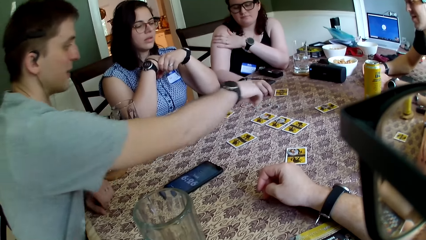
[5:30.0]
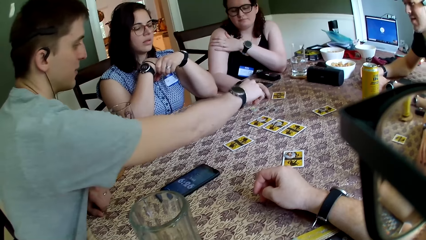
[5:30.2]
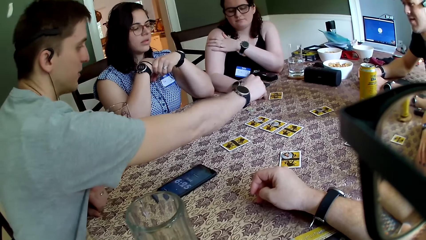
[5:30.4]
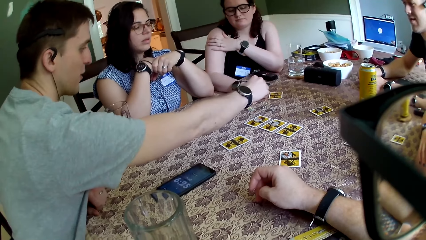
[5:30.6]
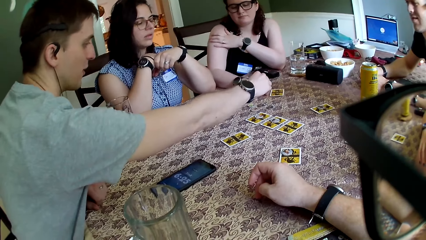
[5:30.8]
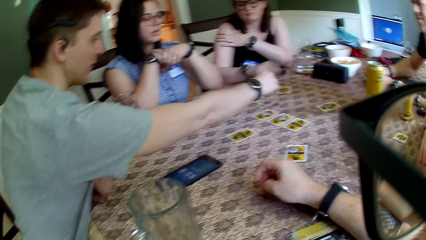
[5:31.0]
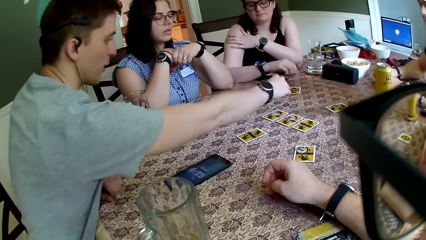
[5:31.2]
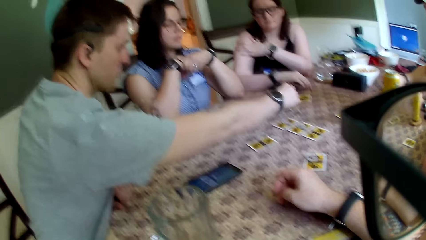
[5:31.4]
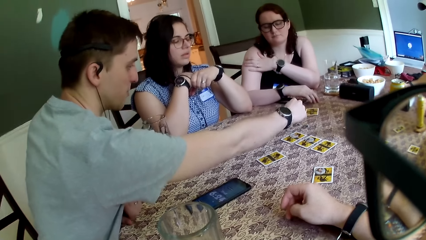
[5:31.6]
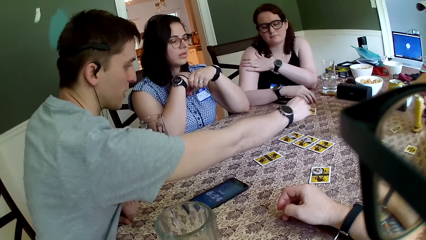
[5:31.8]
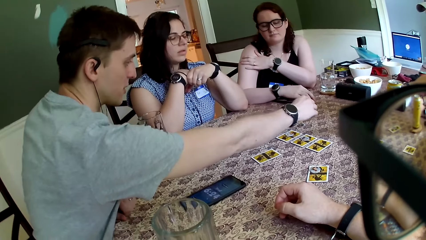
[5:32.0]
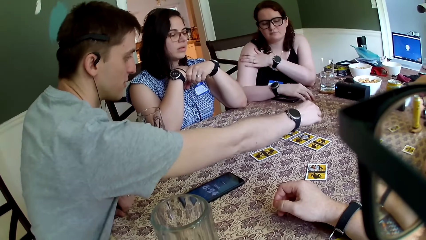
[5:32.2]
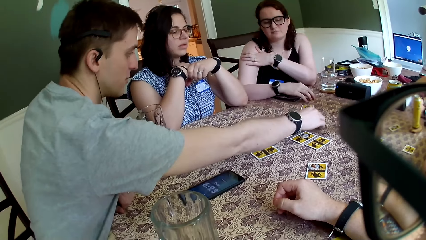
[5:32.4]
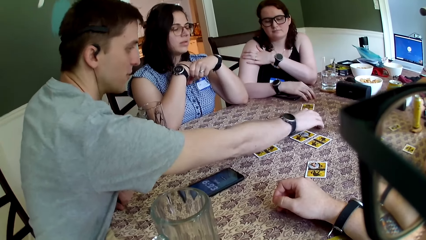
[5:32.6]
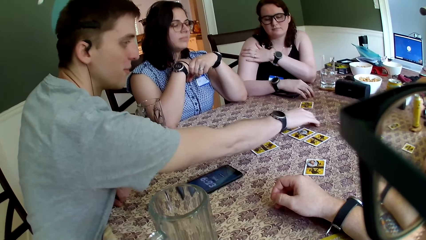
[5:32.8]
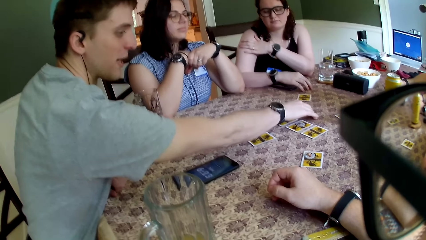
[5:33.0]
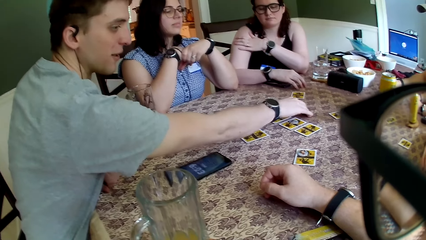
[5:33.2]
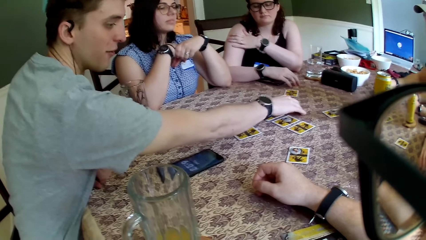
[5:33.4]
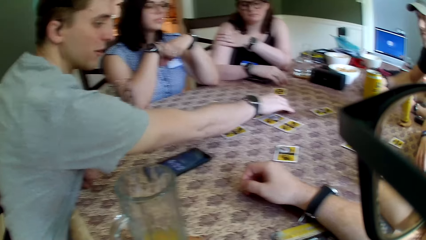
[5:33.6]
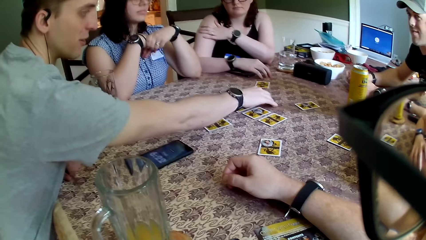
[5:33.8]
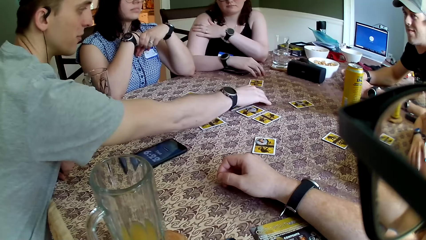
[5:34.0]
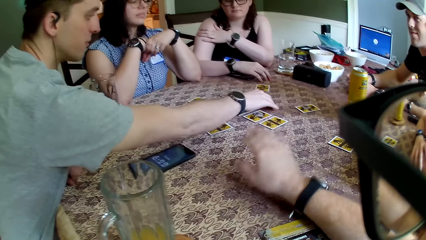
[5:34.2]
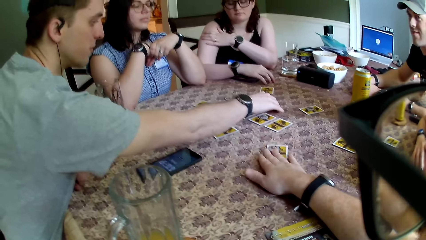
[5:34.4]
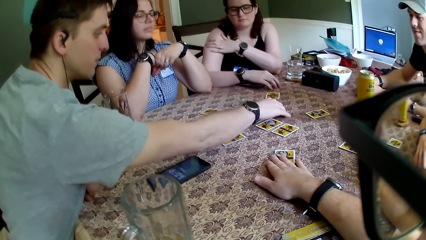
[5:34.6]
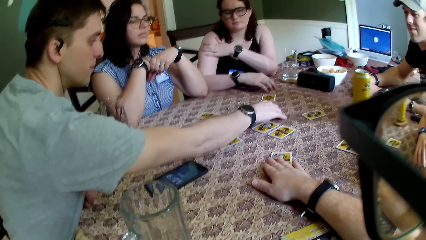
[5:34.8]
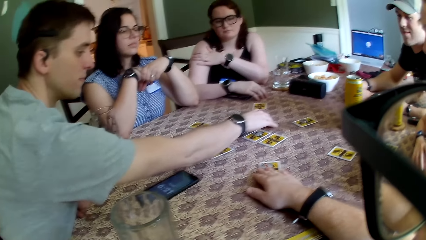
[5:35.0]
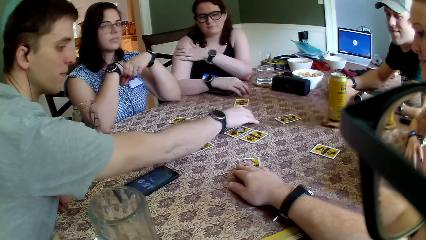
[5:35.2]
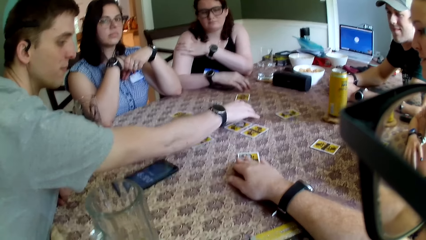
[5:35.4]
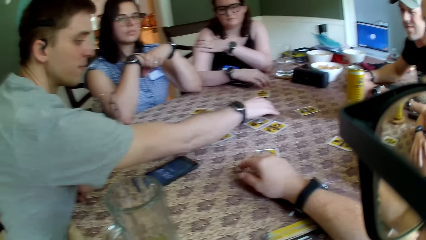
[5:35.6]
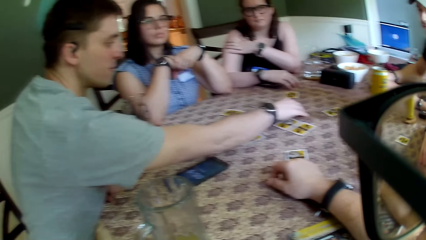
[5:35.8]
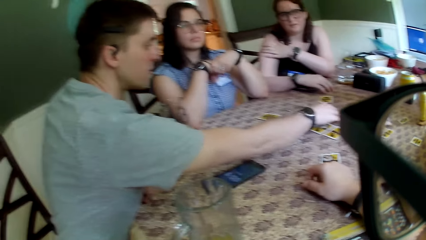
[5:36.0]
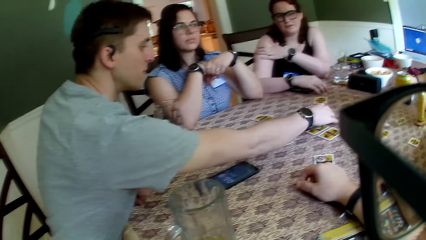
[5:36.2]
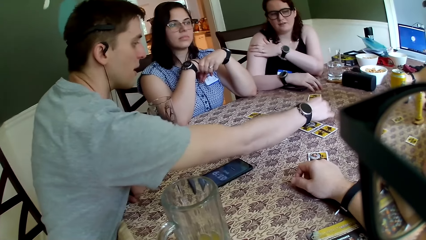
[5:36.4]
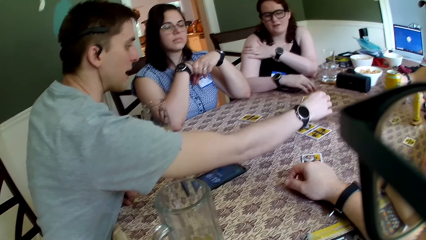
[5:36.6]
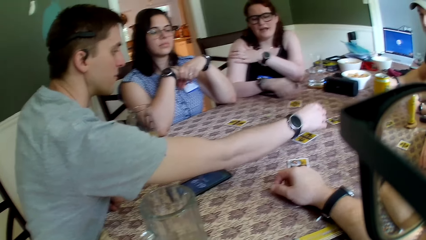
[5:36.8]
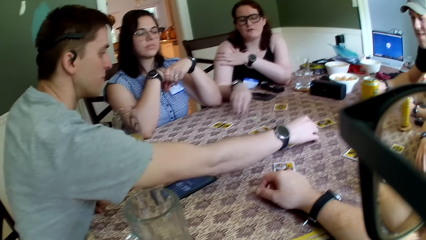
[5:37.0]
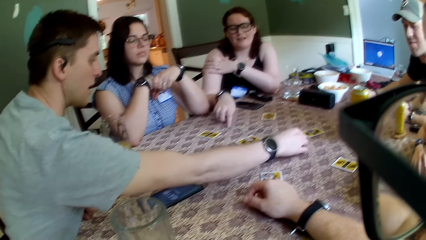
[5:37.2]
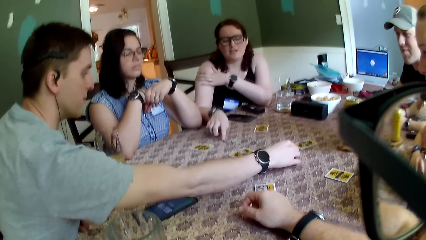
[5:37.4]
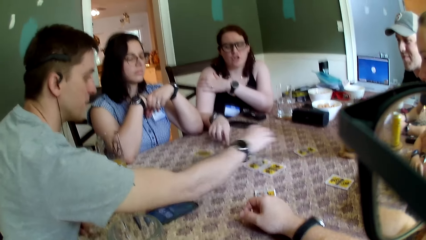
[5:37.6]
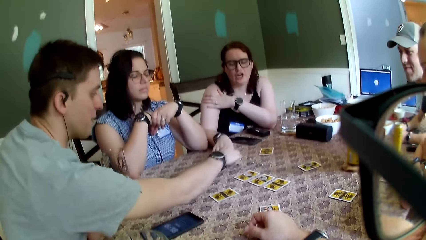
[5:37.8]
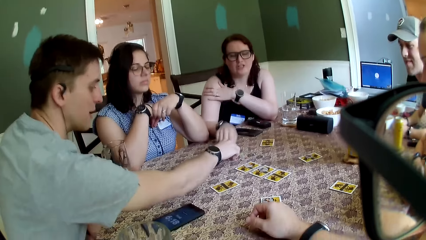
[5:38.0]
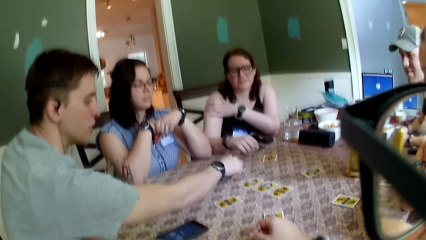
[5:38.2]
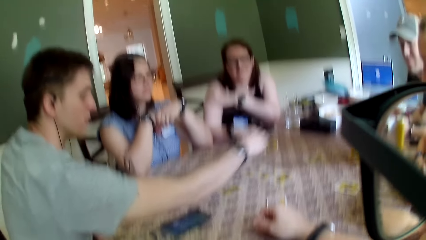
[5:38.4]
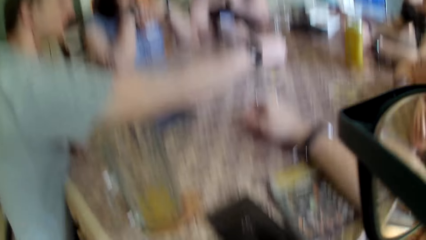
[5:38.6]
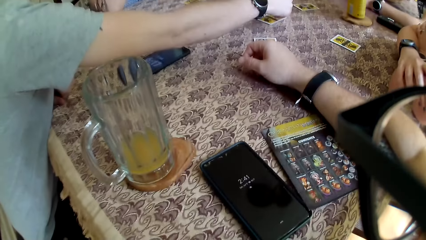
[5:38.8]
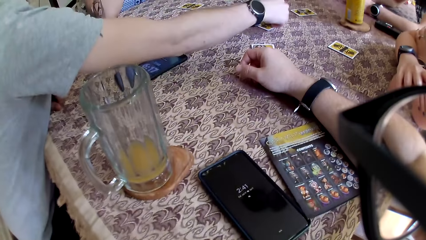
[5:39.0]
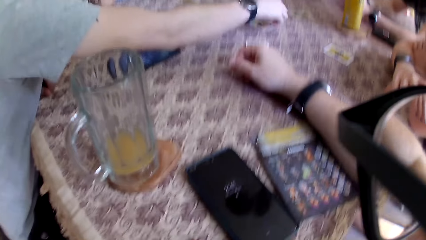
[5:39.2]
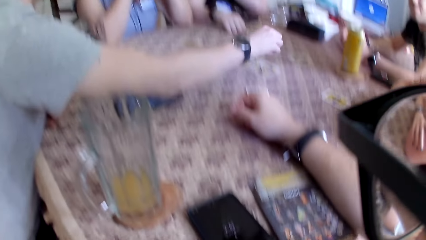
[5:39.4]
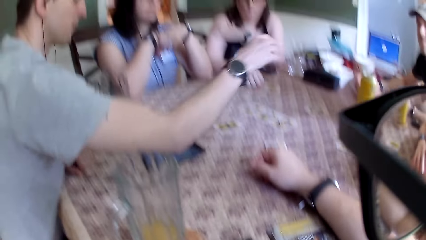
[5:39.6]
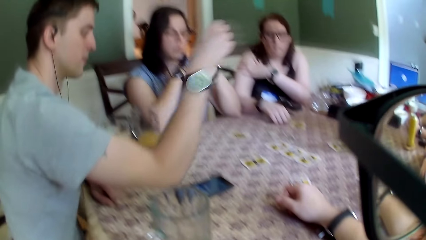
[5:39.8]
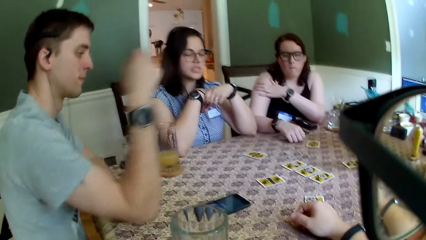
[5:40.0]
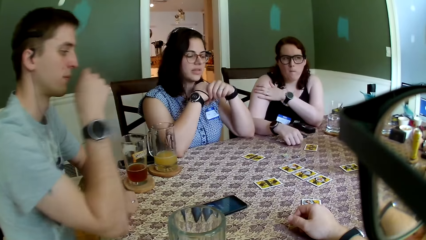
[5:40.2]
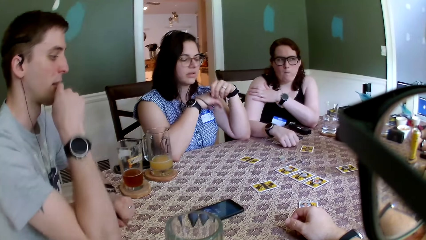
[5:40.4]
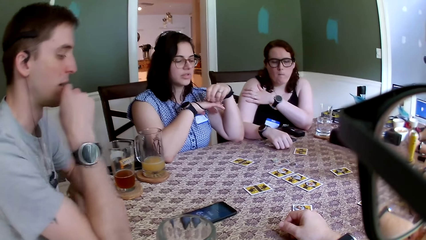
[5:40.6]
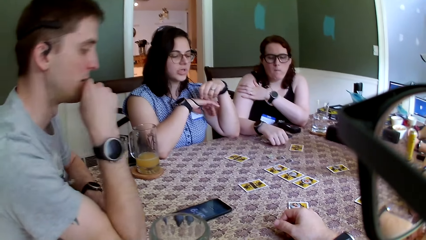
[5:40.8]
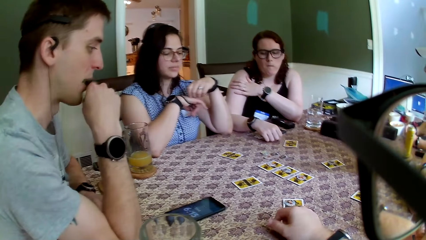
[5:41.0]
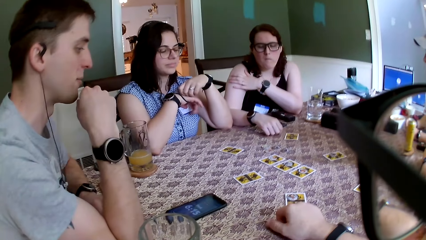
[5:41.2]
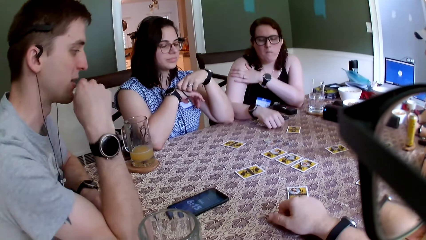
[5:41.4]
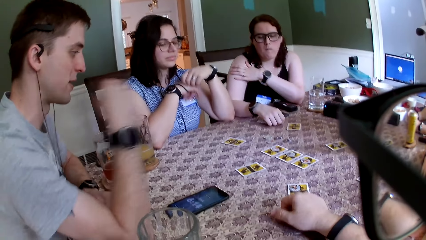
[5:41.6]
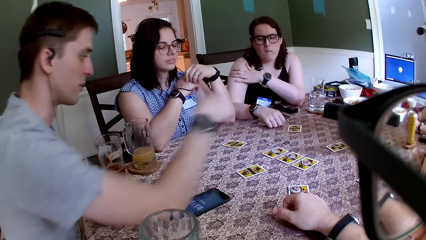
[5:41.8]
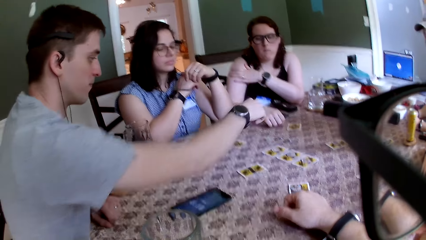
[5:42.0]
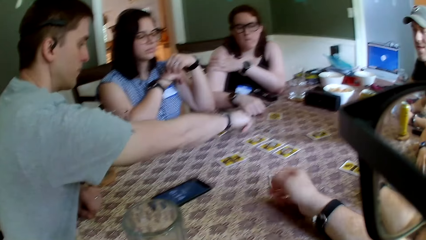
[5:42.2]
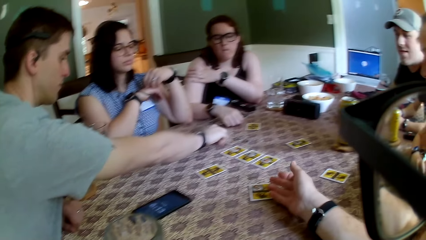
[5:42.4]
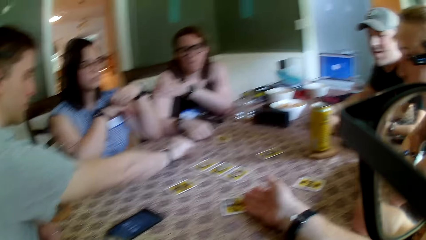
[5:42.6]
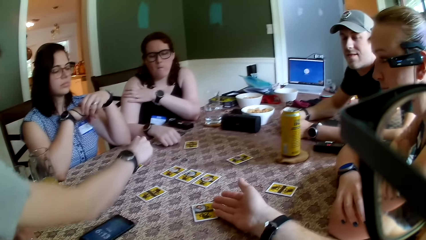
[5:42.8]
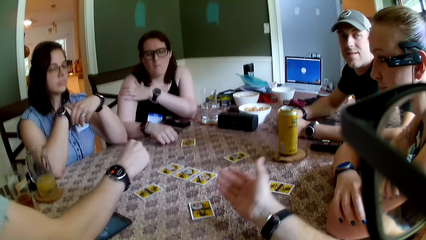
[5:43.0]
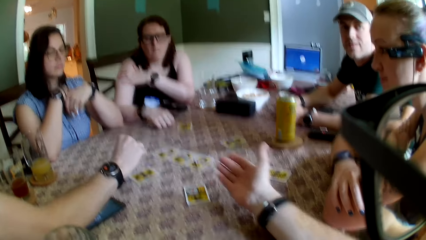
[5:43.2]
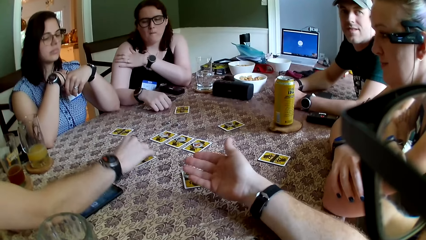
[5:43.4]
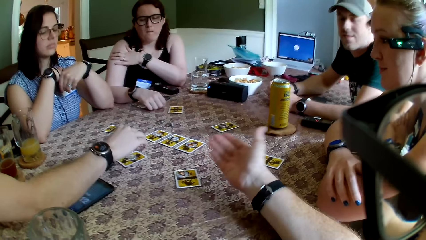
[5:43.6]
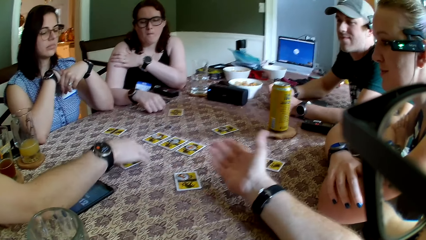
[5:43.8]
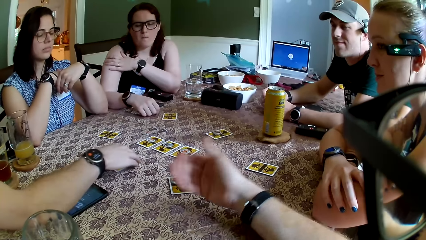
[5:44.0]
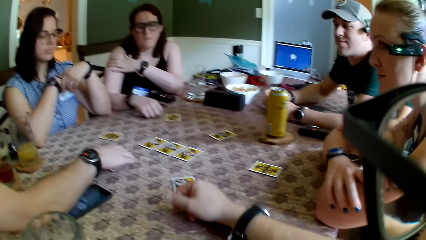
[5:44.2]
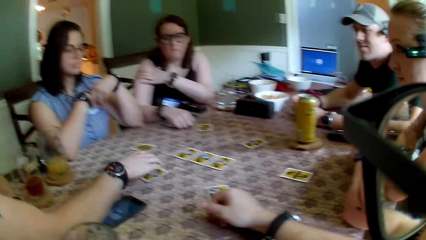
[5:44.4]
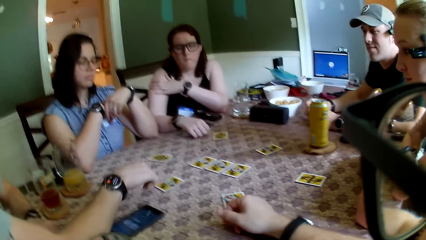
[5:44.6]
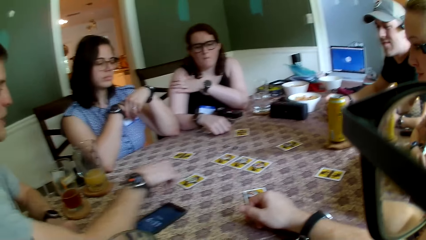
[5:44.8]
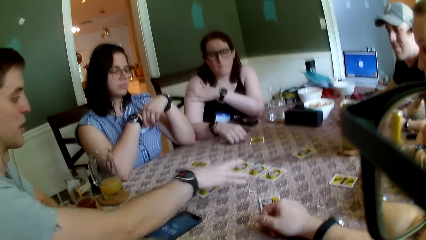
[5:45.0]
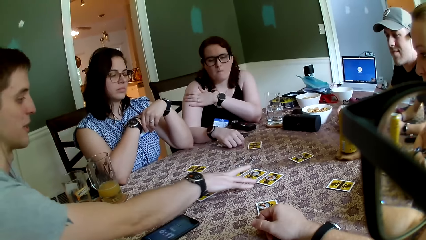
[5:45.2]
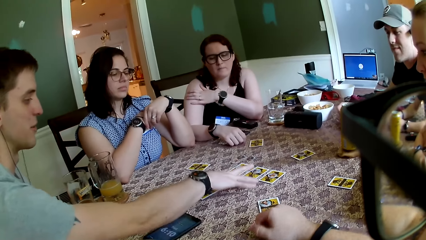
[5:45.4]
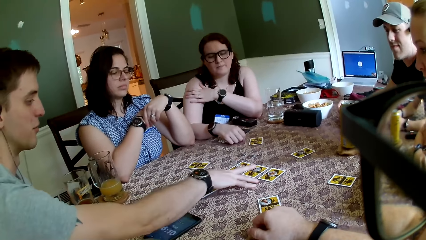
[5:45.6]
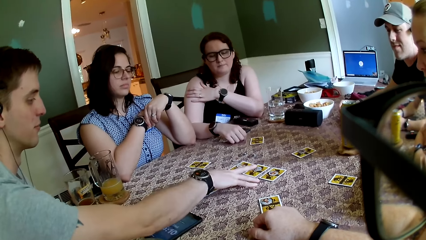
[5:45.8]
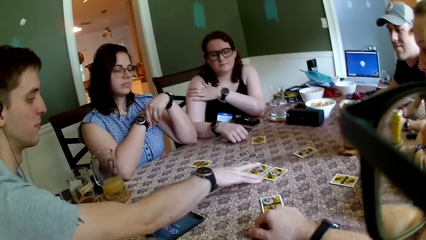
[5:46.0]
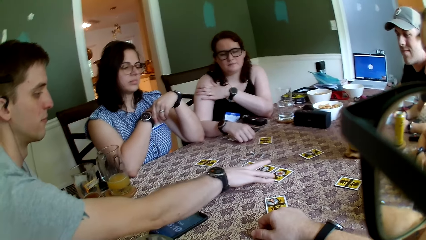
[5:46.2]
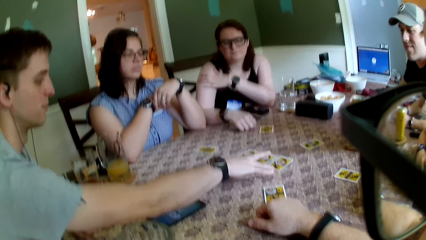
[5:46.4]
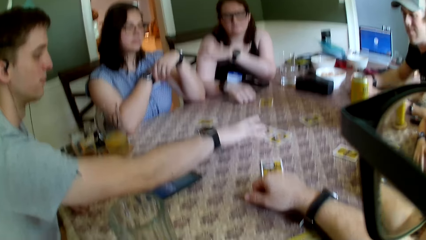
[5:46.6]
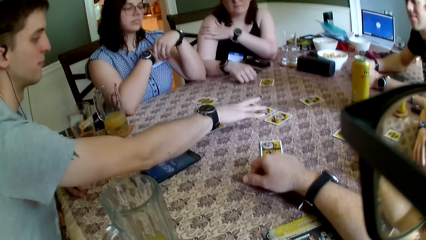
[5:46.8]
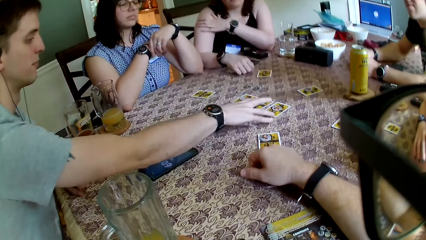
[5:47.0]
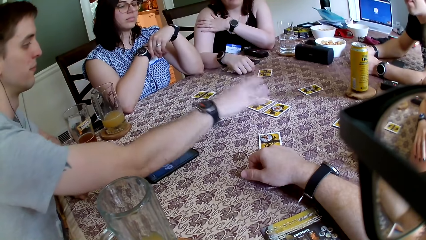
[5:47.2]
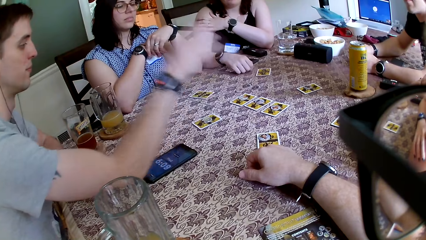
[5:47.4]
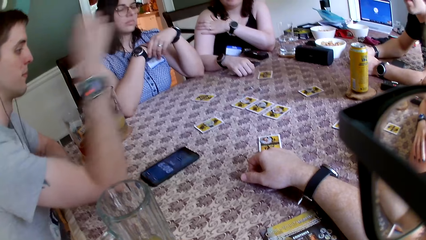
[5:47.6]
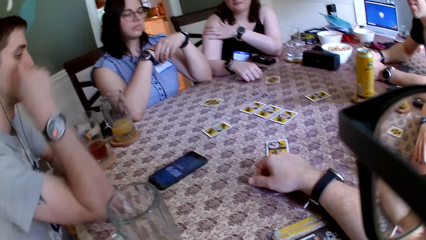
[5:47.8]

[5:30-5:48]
A man puts his right hand on the table and picks up the token or coin. The camera wearer hits the table with his hand. He places his right hand on a card. The man places the token on the card. A woman pushes the token with her finger. The man picks up the token, picks up a card on the table with his right hand and places the token on the card. The man drops the card on the table with his right hand and removes his right hand from the table. Another woman interacts with the man. The man touches his mouth with his right hand and picks up the coin from the table with his right hand. The camera wearer places his hand on the table. The man drops the coin on the card on the table with his right hand, moves the card on the table with his right hand, moves his hand on the cards and touches the table with his right hand.
